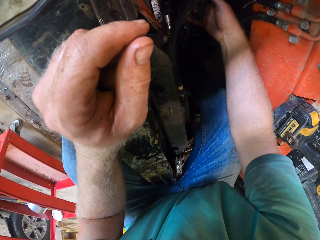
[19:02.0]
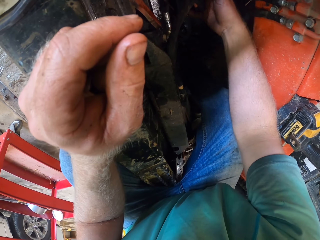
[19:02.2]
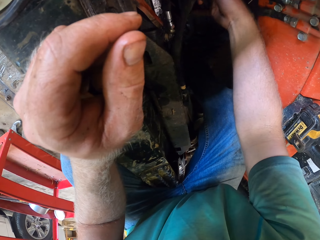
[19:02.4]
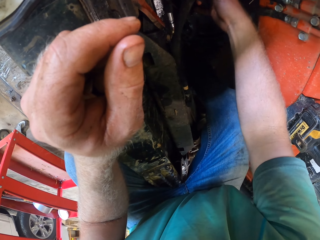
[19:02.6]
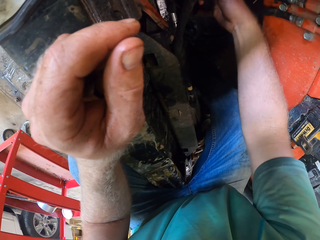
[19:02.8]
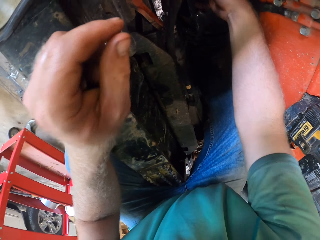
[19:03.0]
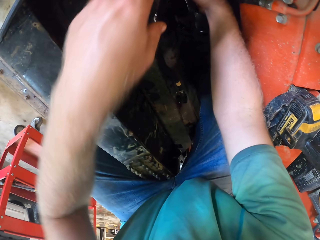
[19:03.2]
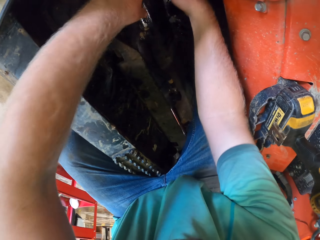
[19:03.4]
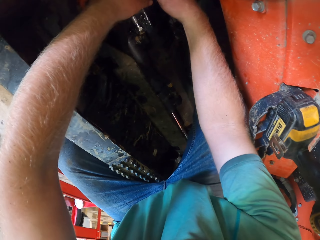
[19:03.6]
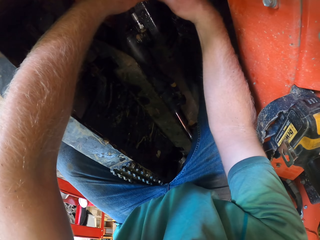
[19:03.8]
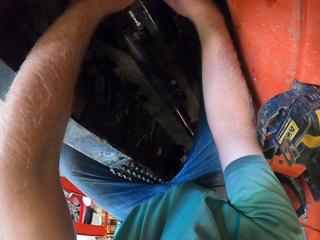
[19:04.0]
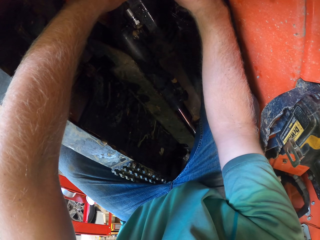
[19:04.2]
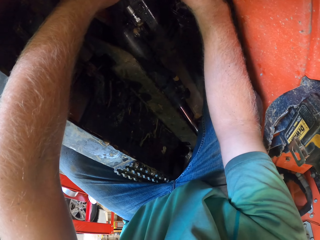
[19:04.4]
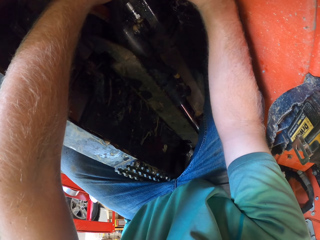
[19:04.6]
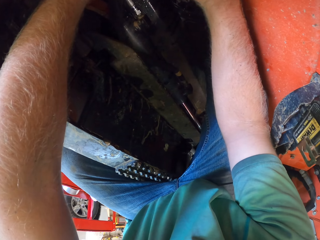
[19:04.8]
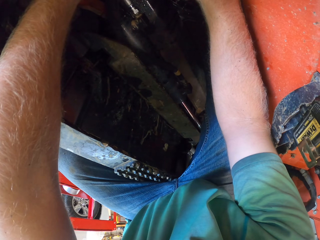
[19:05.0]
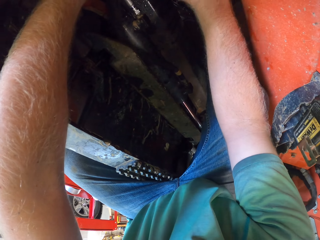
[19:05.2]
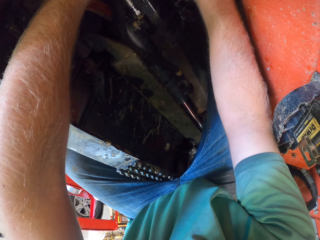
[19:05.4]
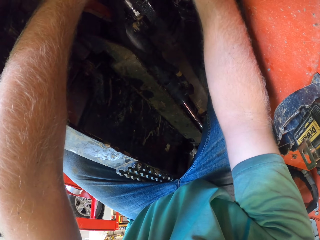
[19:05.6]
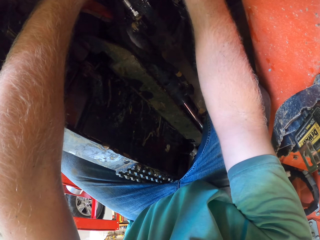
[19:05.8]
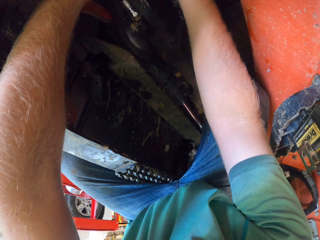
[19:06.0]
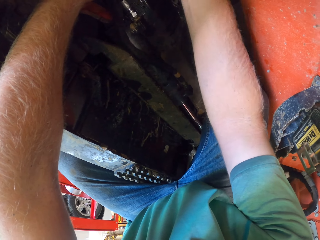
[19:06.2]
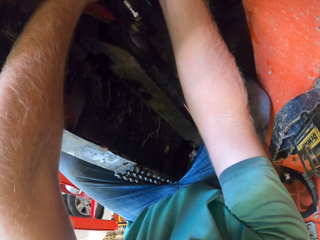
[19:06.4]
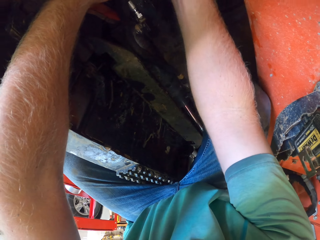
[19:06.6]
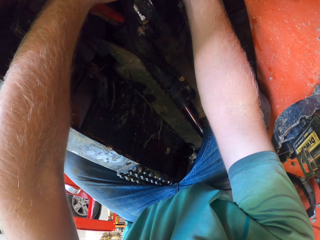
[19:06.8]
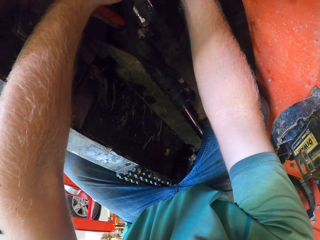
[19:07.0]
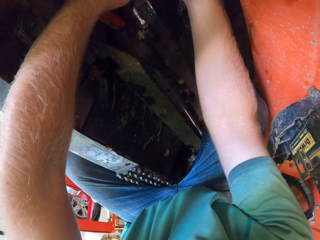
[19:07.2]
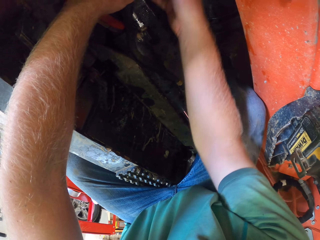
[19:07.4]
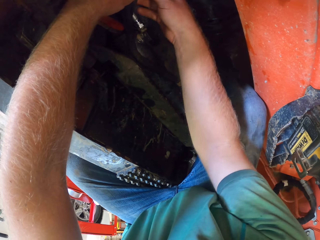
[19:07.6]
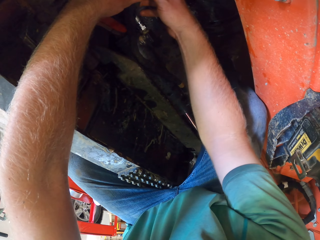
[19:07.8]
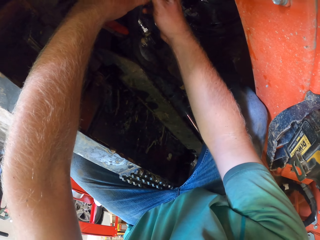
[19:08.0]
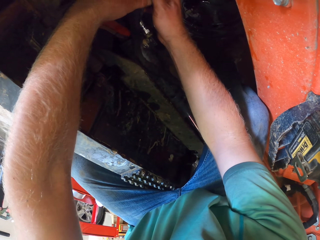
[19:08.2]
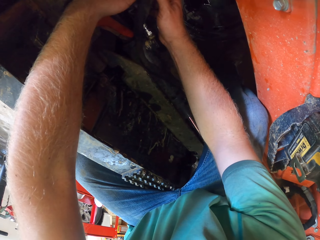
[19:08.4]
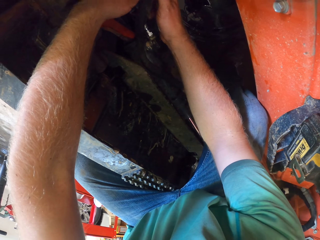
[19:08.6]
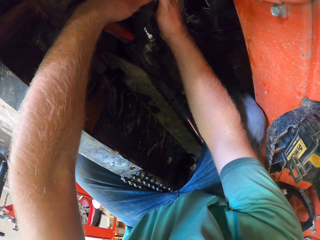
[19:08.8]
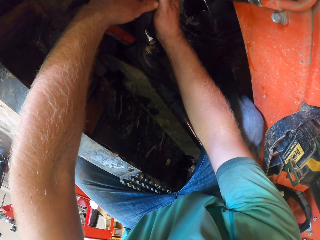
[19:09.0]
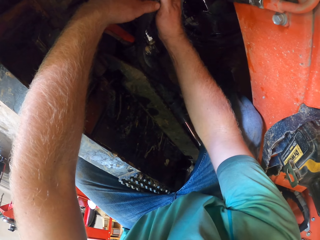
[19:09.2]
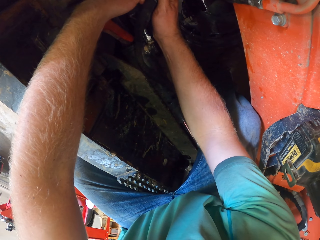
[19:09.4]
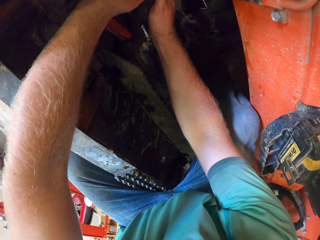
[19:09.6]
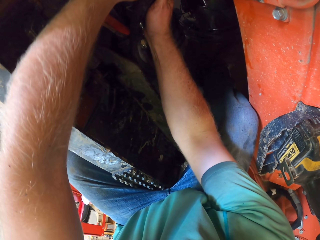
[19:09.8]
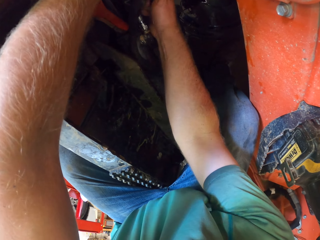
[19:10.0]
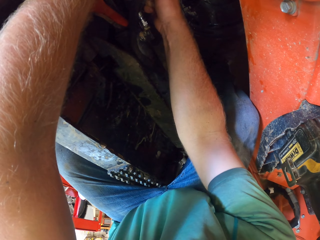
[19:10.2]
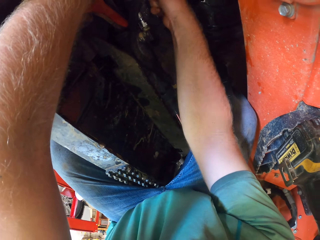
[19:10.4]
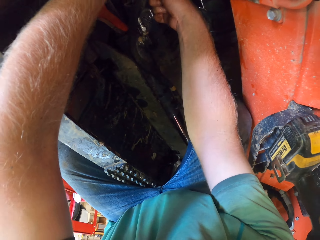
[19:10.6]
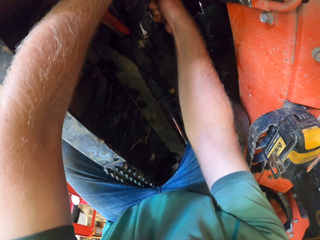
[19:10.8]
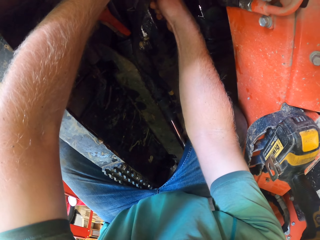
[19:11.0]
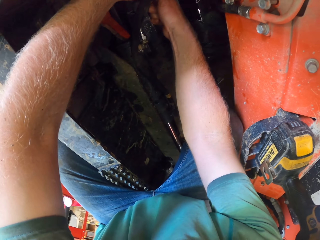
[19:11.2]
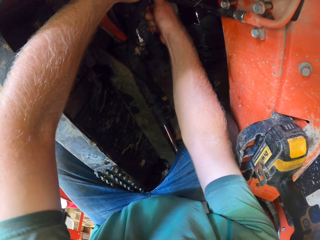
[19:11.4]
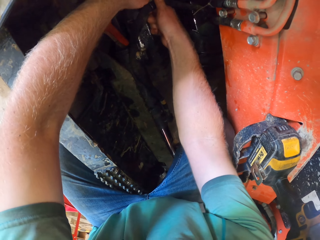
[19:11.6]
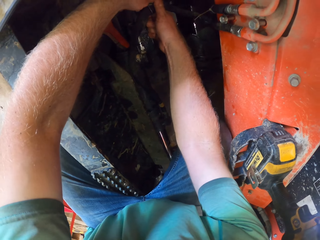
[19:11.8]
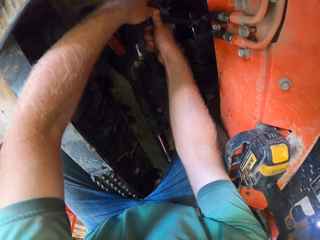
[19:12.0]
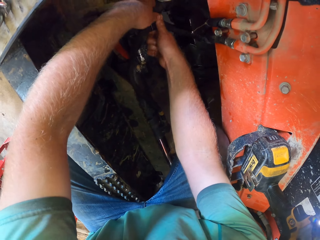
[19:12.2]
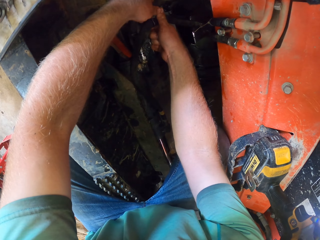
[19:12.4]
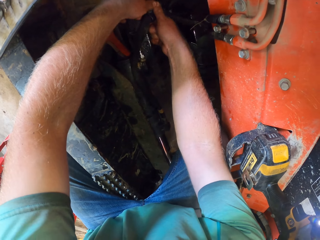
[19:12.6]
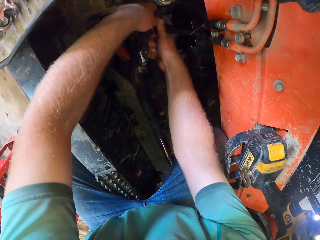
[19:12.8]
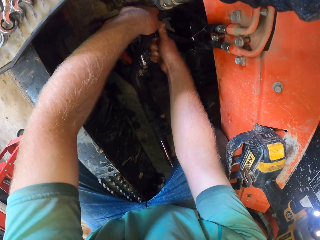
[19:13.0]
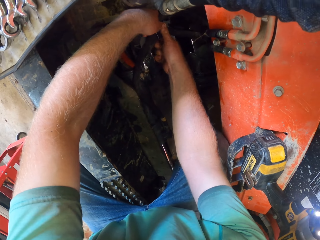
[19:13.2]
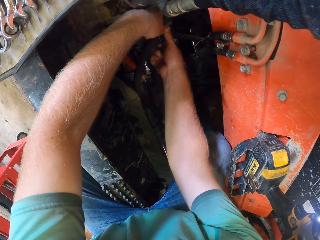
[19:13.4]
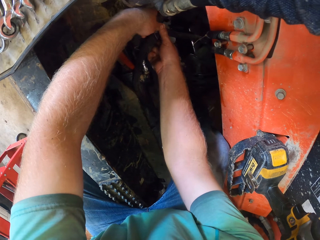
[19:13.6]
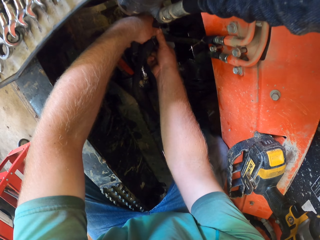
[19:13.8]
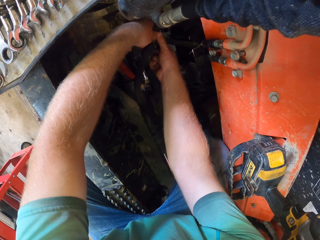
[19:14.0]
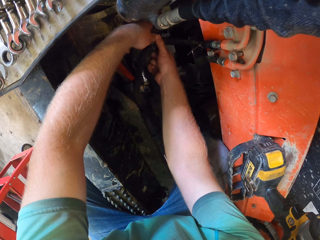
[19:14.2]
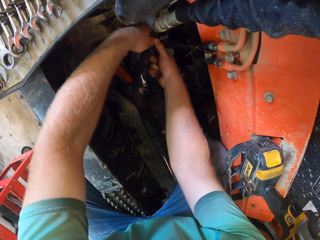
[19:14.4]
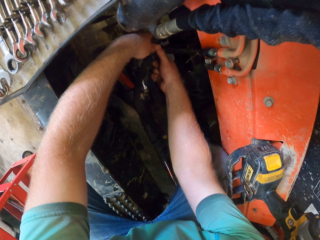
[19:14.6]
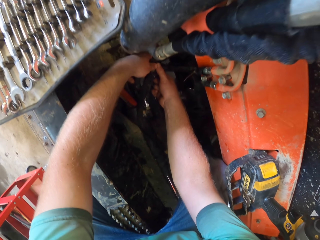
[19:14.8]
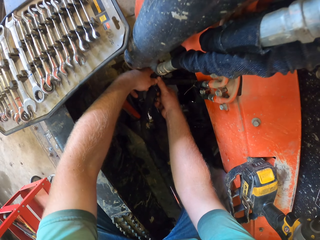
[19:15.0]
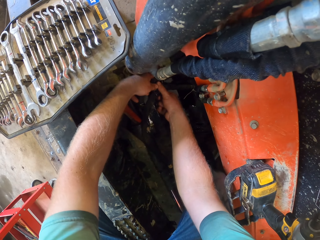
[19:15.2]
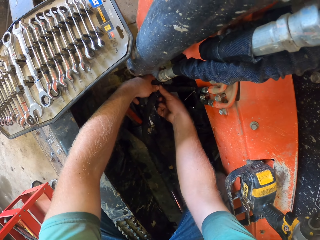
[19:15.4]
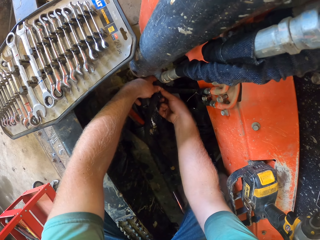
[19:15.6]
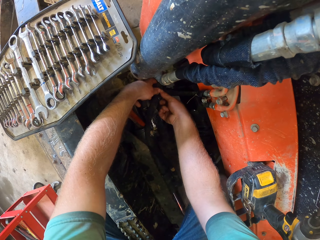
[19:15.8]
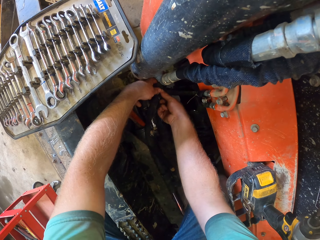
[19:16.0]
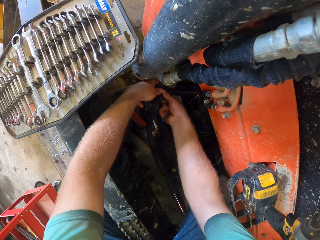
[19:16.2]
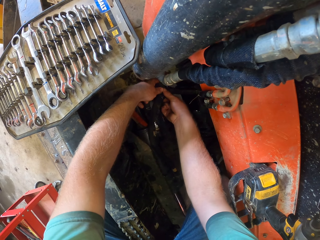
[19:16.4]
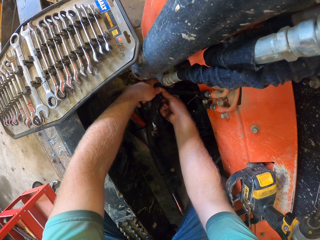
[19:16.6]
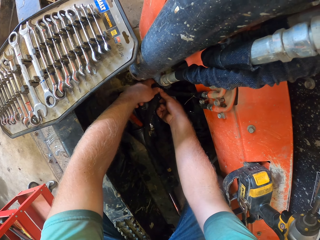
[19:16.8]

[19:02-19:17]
The camera wearer adjusts something with the left hand. They hold something with both hands. They turn with the right hand. They adjust with both hands.

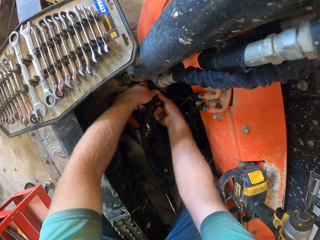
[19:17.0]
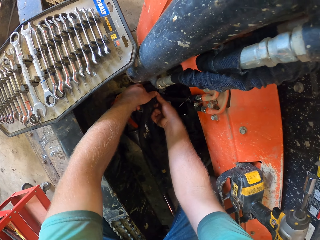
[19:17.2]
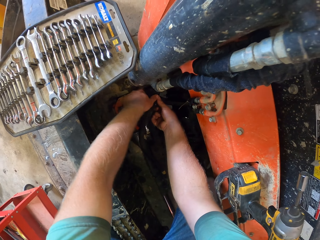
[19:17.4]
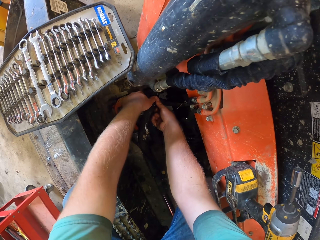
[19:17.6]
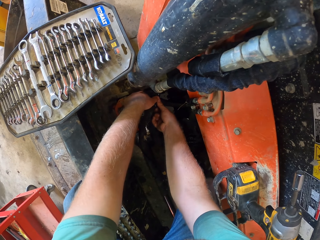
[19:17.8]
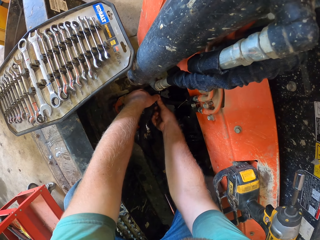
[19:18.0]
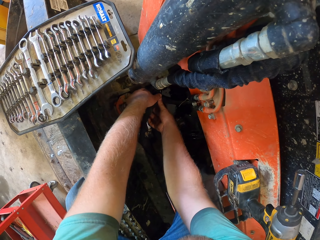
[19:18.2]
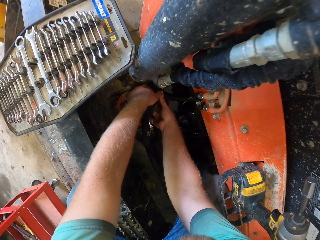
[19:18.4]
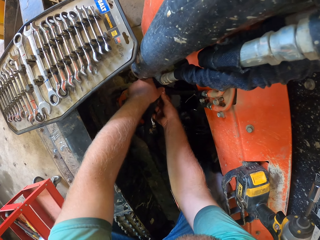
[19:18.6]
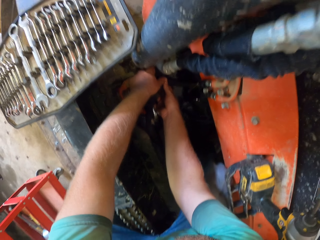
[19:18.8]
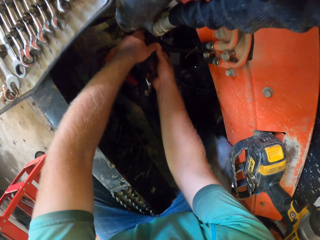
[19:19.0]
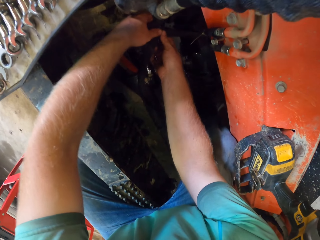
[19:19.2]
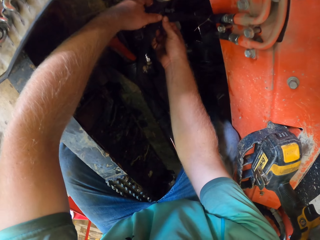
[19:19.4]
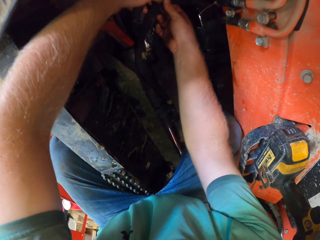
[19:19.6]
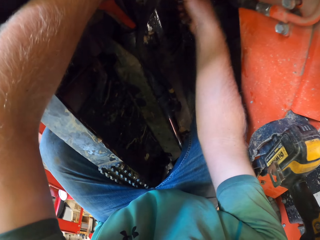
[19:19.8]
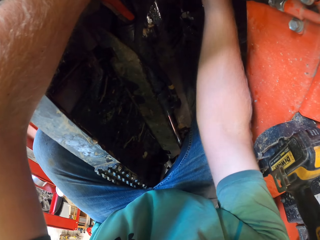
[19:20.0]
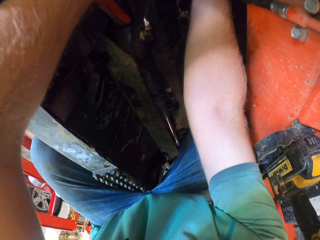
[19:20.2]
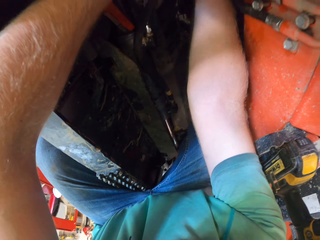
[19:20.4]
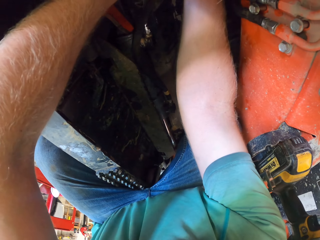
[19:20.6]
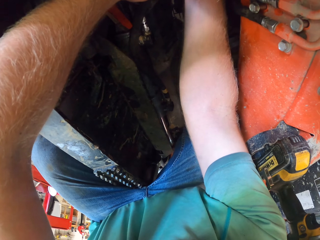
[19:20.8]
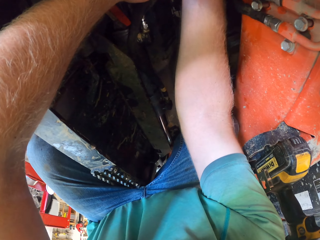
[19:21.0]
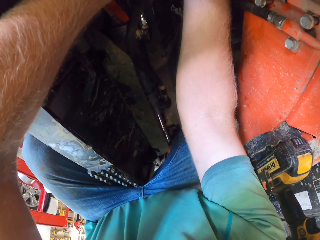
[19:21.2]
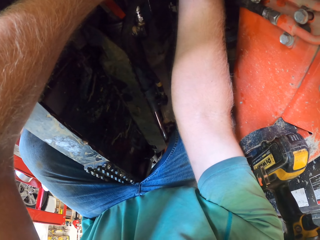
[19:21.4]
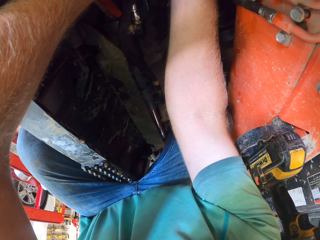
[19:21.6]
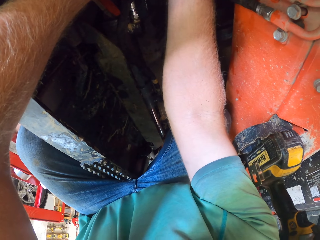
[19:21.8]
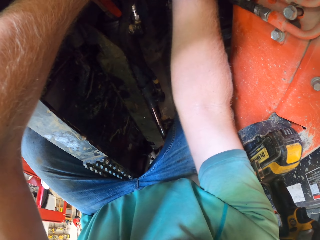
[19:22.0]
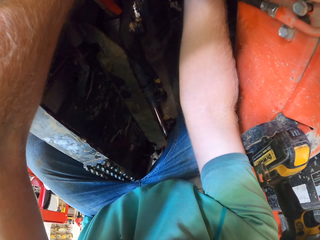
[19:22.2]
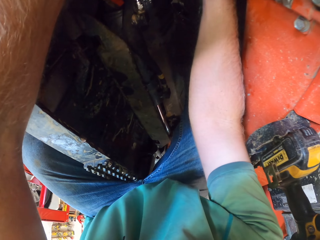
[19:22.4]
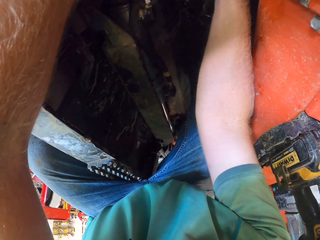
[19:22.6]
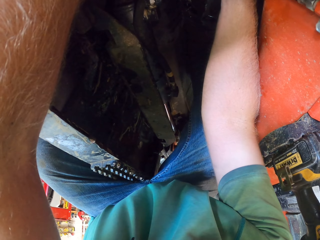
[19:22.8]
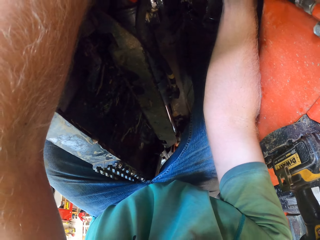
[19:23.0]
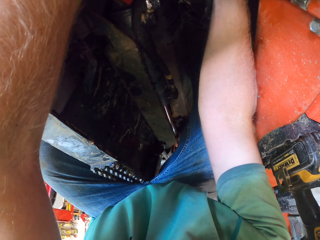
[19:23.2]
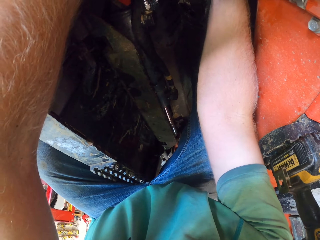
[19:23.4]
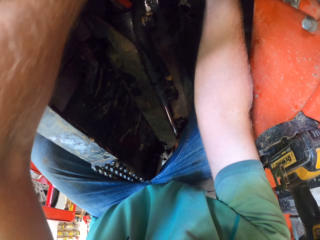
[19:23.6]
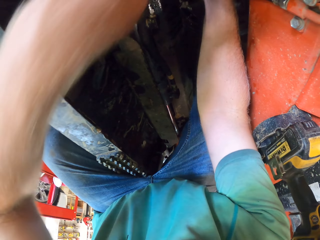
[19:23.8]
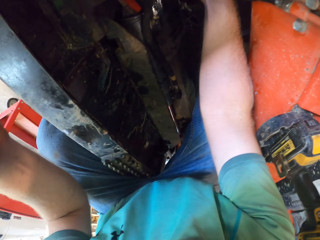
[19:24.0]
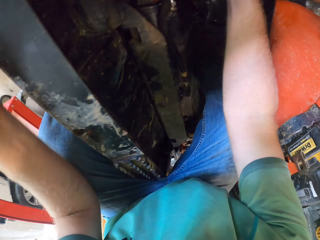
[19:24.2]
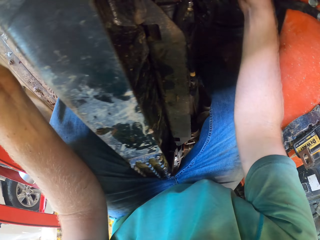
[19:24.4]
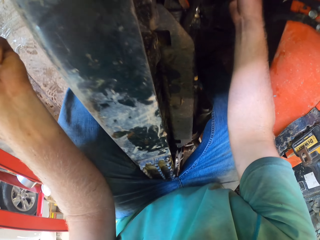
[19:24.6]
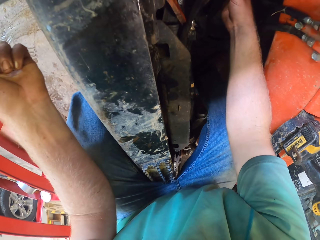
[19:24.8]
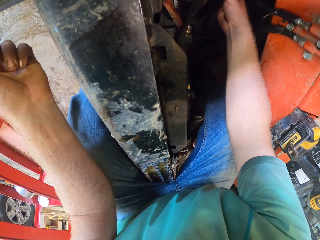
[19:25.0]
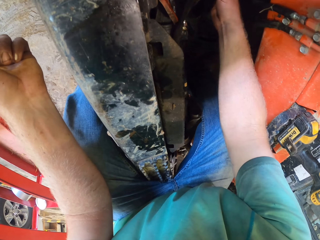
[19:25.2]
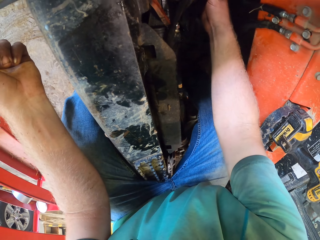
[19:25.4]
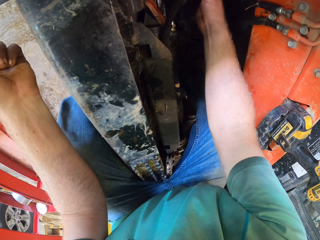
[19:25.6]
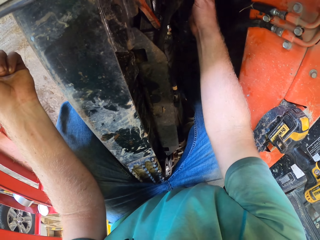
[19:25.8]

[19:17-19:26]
The camera wearer removes his left hand.
